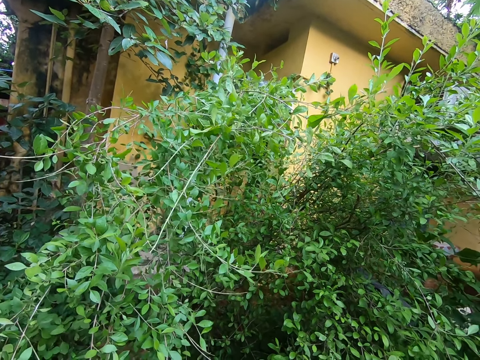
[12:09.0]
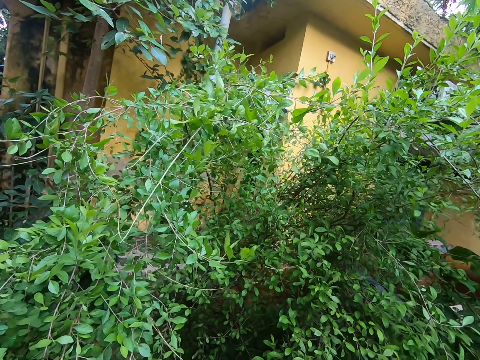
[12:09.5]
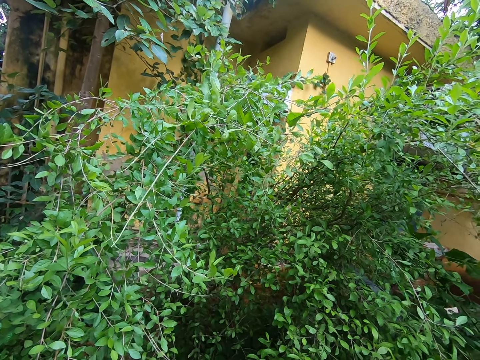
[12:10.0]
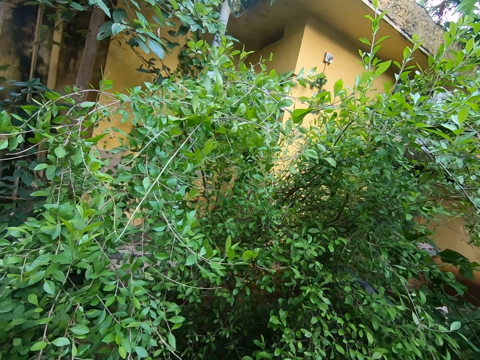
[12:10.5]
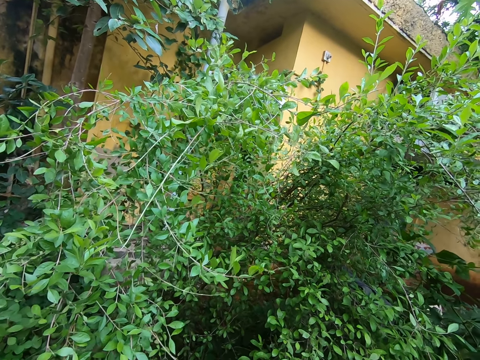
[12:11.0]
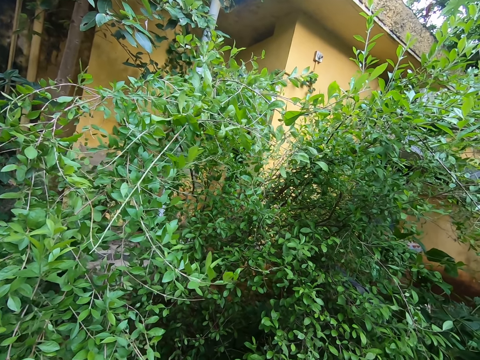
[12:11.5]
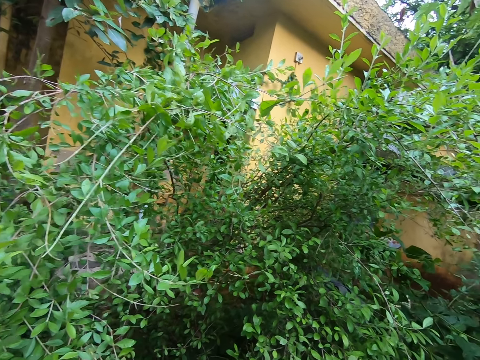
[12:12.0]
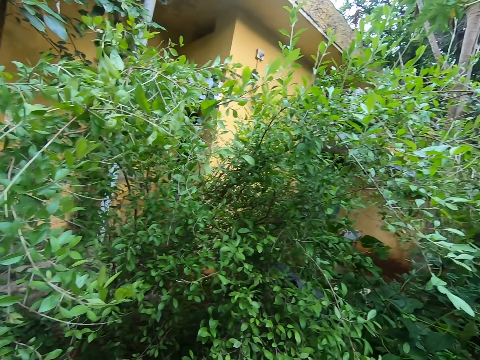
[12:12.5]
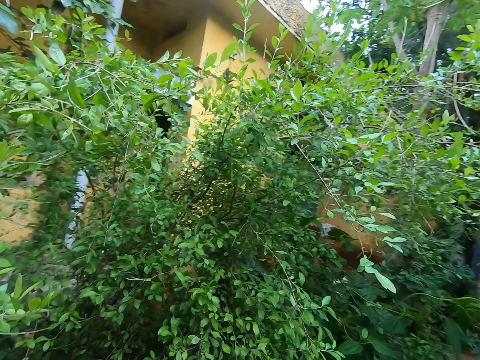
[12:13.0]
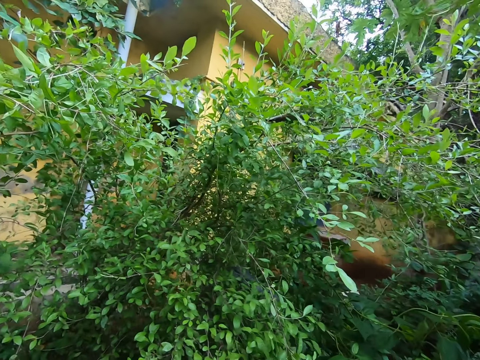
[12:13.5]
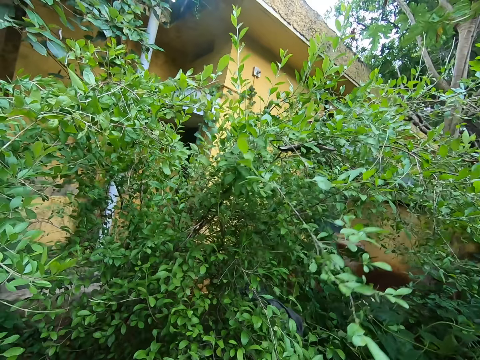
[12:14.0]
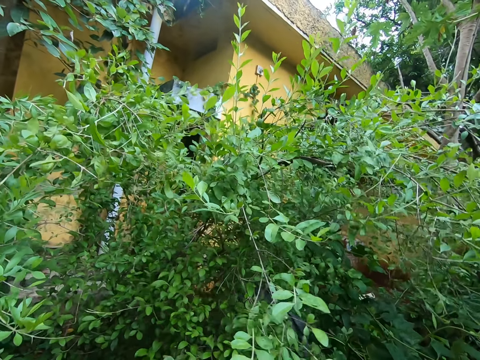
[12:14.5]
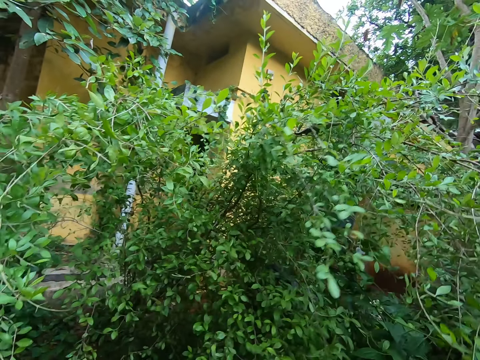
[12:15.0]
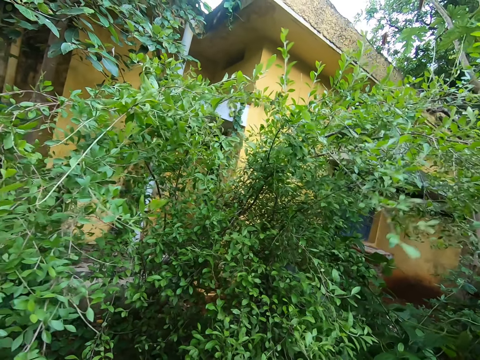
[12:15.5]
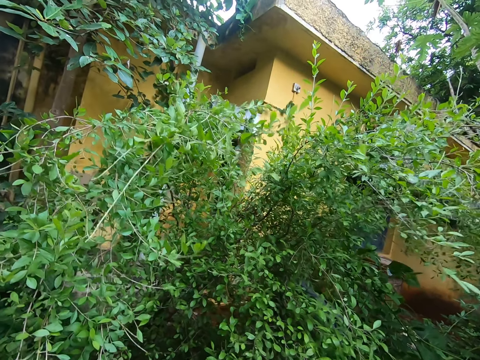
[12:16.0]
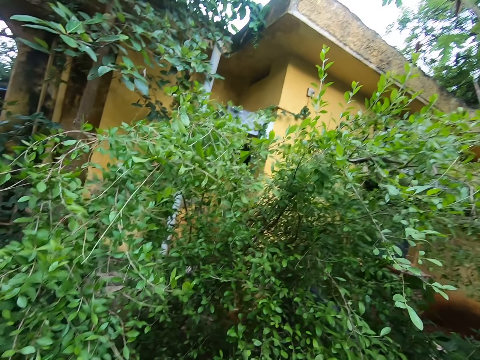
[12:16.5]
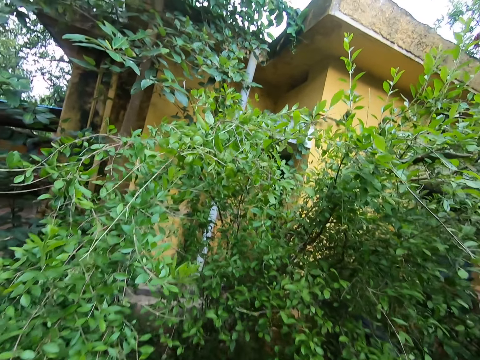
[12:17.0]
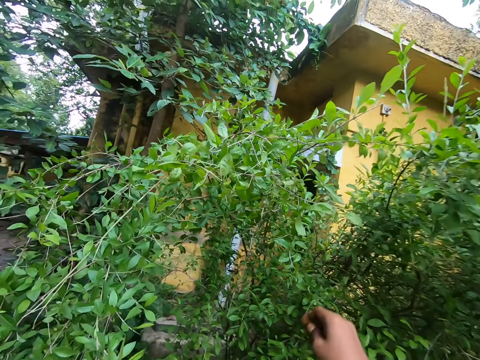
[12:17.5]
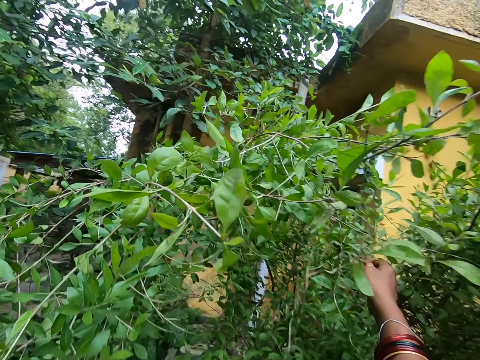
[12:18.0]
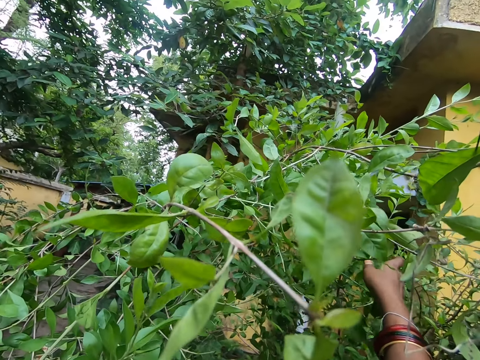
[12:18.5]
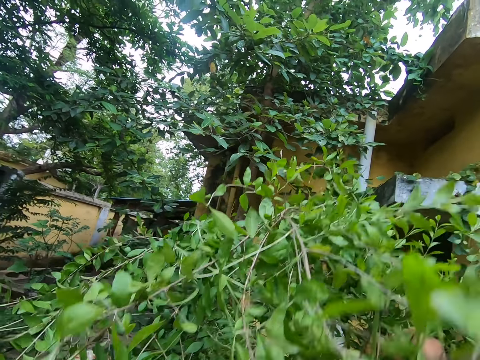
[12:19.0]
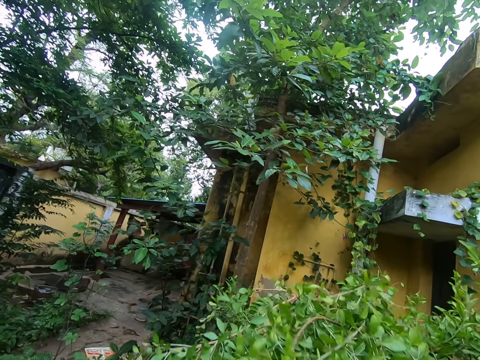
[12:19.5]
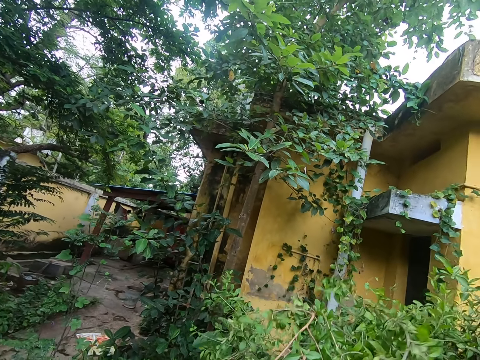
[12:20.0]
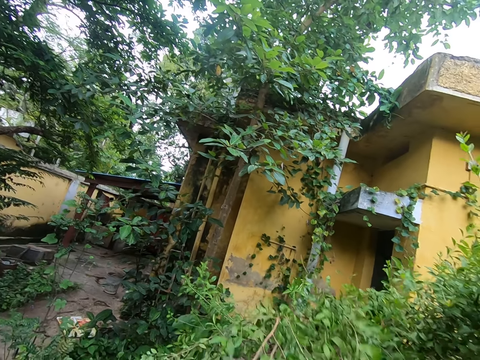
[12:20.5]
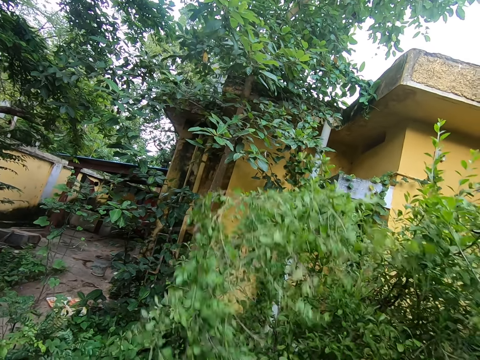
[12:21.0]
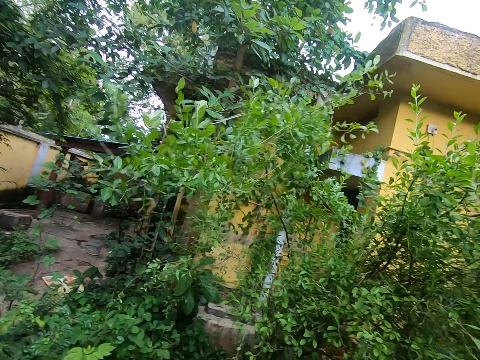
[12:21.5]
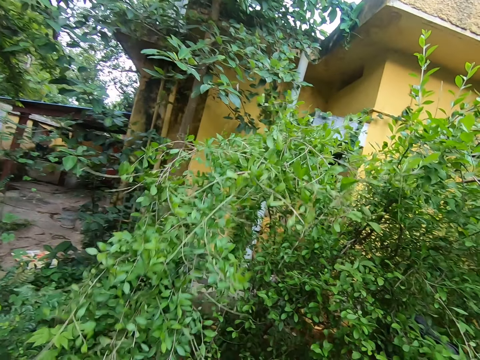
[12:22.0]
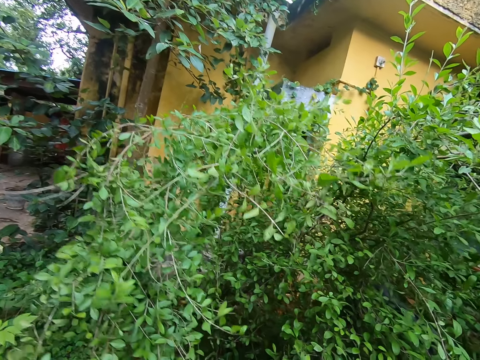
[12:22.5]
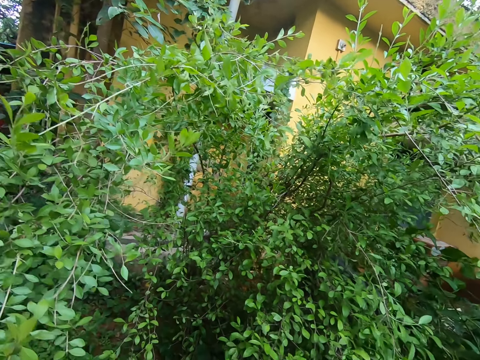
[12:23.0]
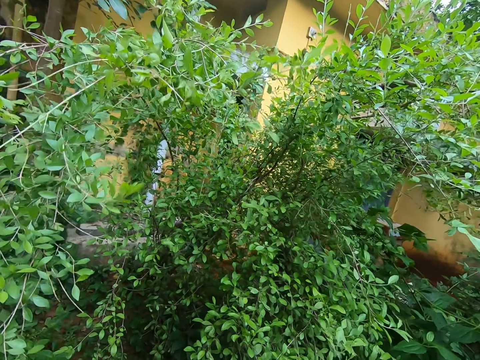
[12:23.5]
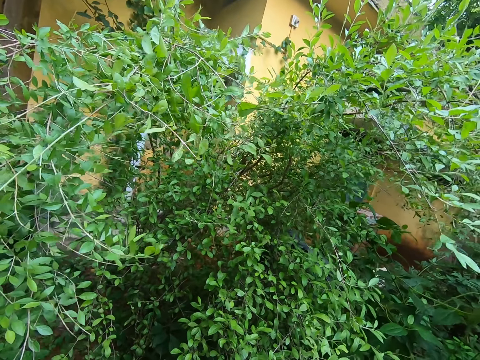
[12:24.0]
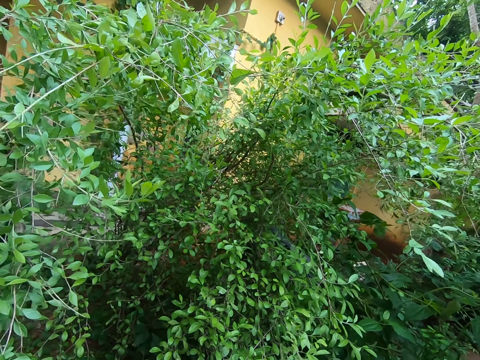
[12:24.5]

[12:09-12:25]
The camera wearer raises a hand. They put the hand down. They pick leaves.

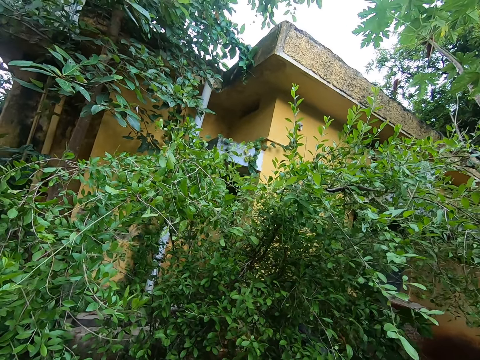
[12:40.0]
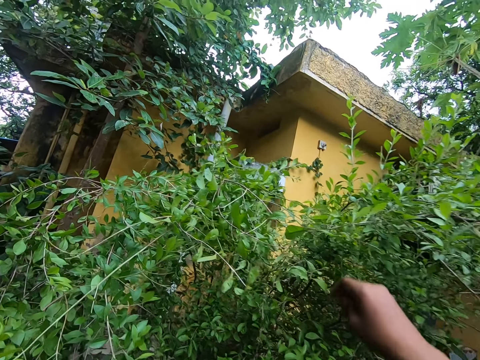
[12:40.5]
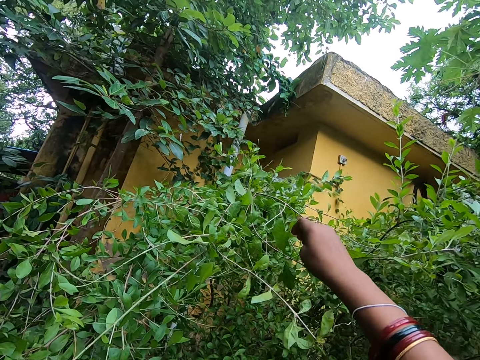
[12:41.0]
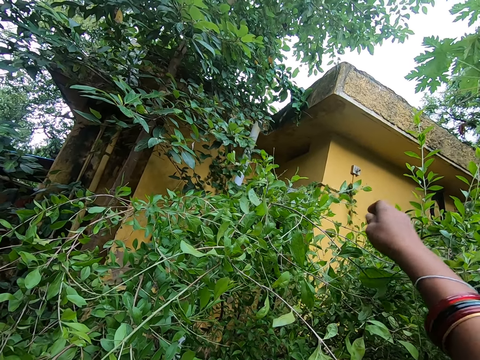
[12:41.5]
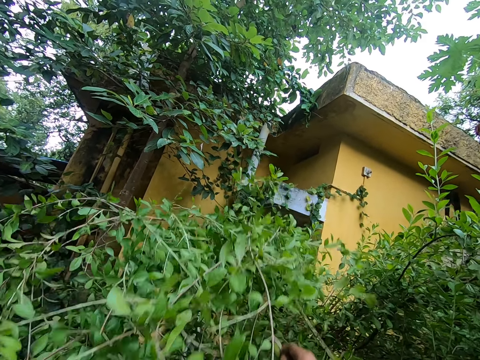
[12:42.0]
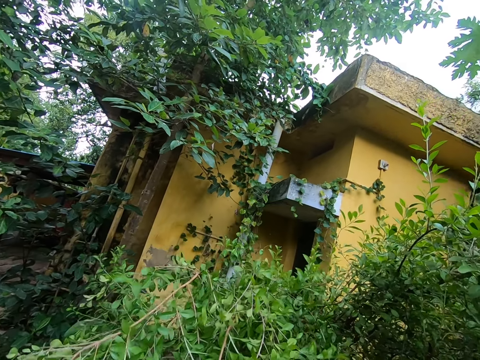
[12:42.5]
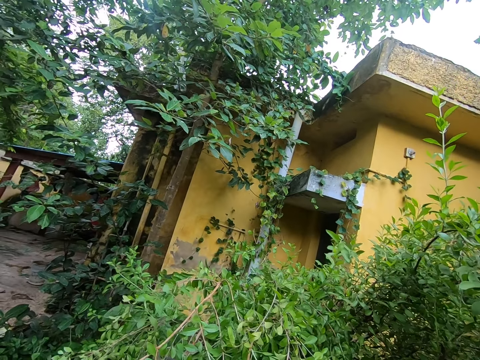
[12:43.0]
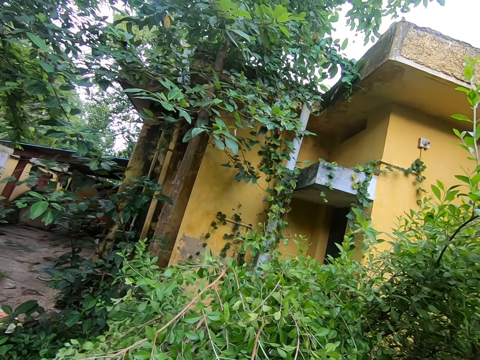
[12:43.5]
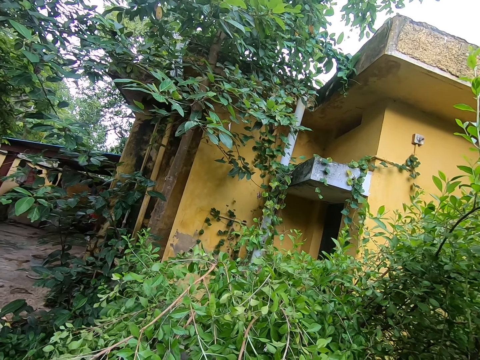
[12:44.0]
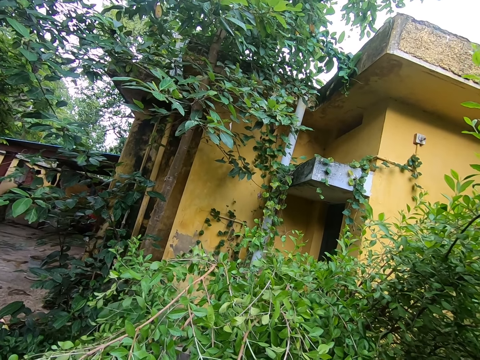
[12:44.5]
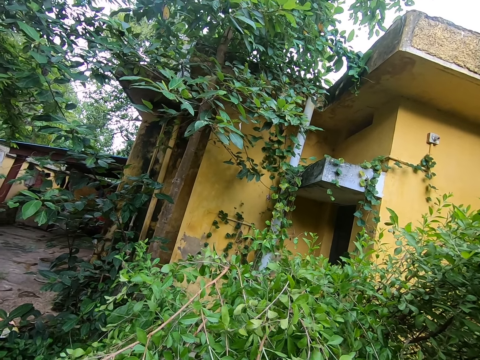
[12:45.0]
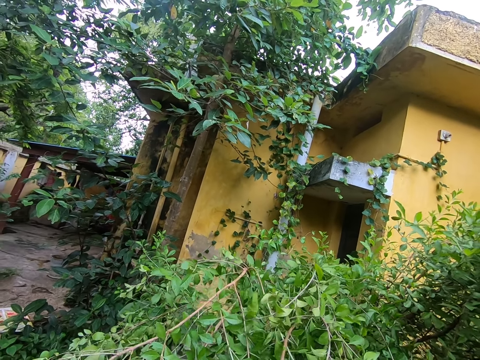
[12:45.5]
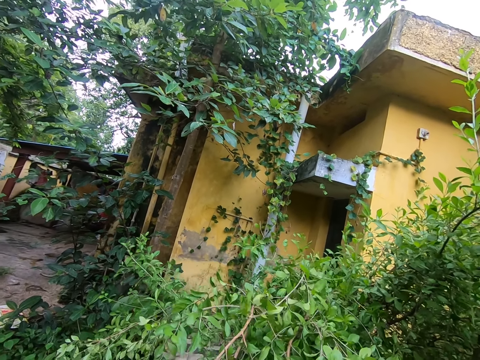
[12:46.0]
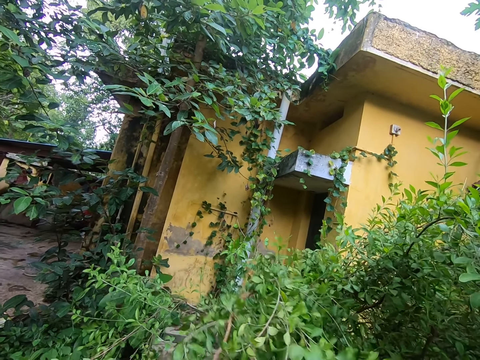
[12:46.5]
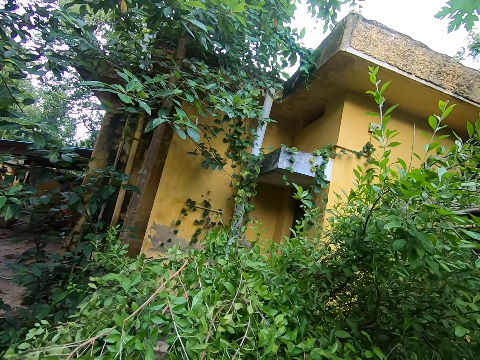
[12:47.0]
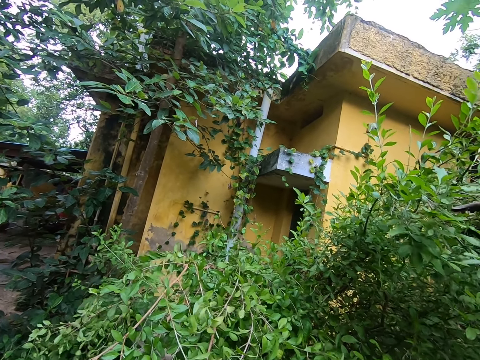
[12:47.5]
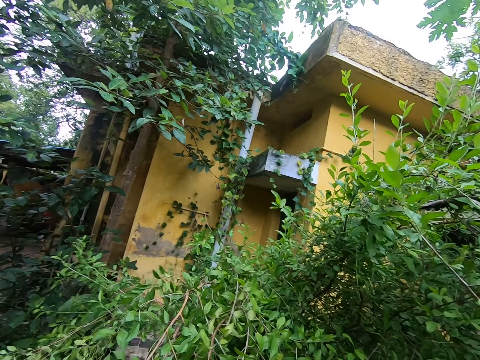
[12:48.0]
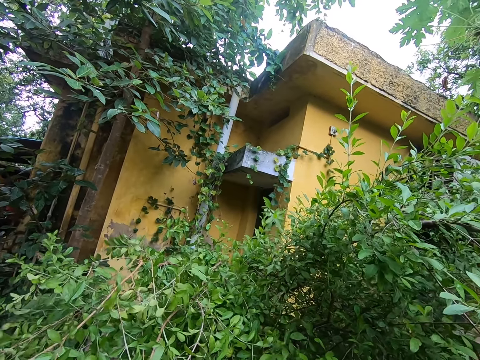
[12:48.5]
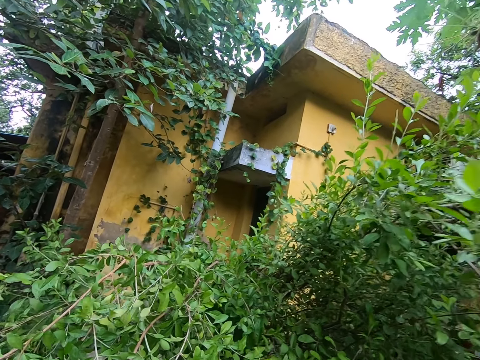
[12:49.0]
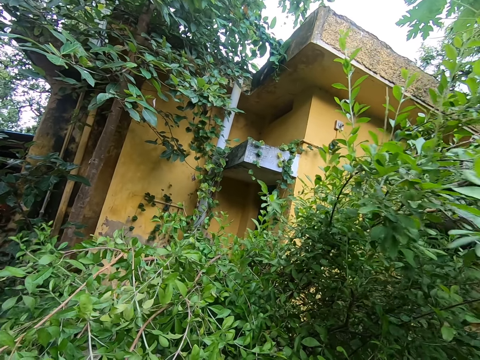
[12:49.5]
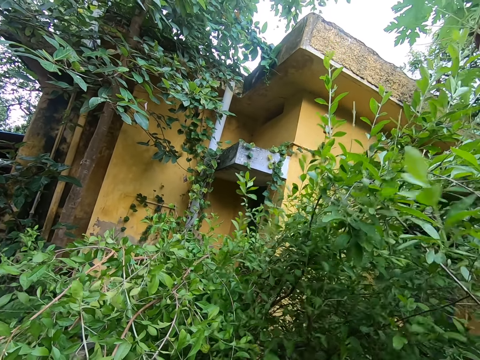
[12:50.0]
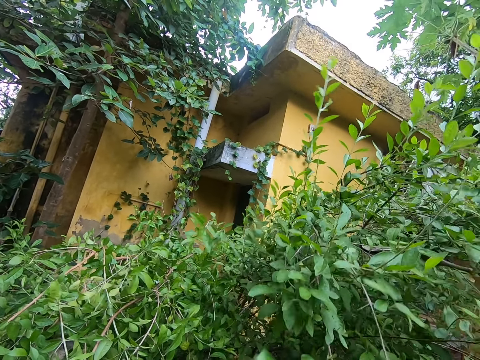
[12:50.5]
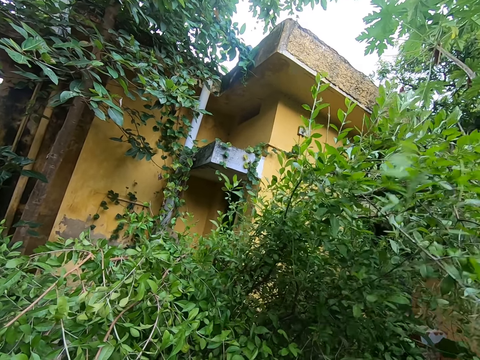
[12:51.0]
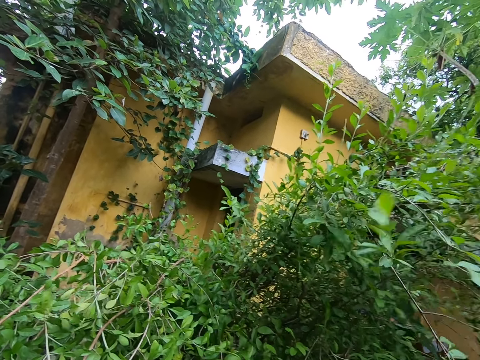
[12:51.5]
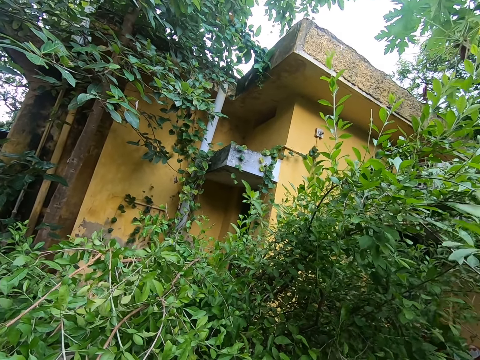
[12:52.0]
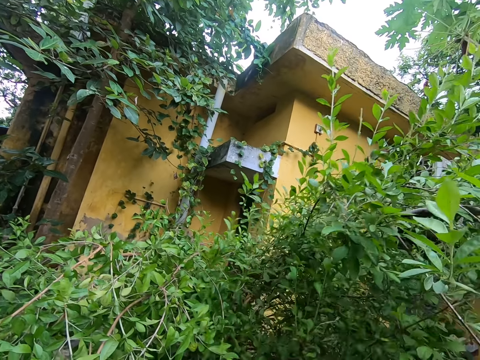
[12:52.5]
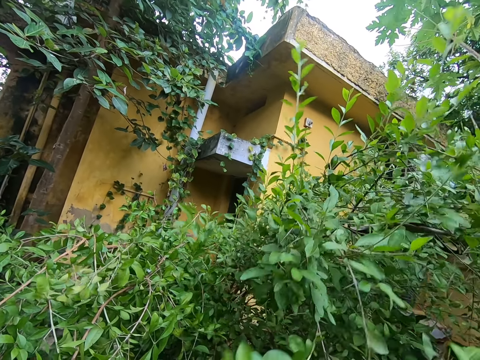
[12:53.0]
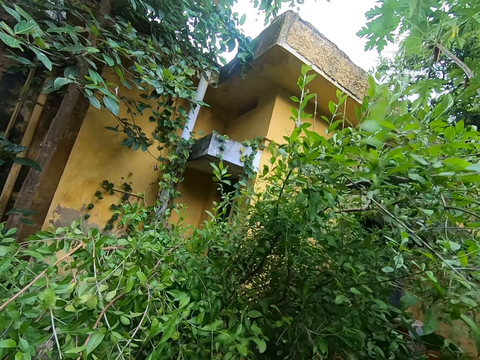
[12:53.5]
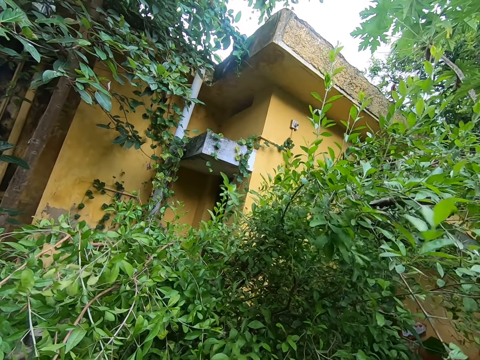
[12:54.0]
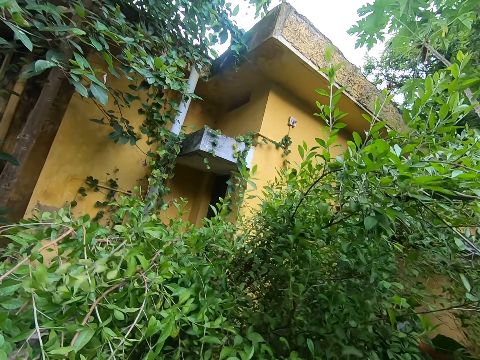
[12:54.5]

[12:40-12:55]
The camera wearer raises a hand. They put the hand down. They pick leaves.
